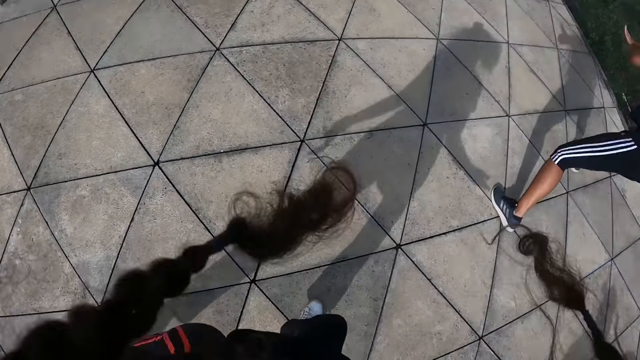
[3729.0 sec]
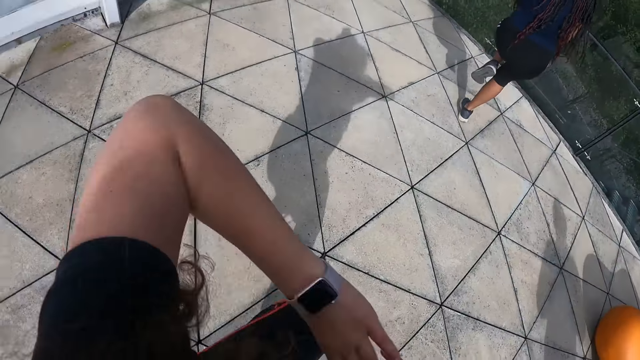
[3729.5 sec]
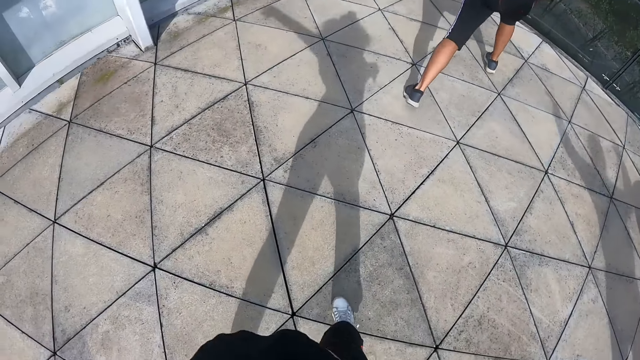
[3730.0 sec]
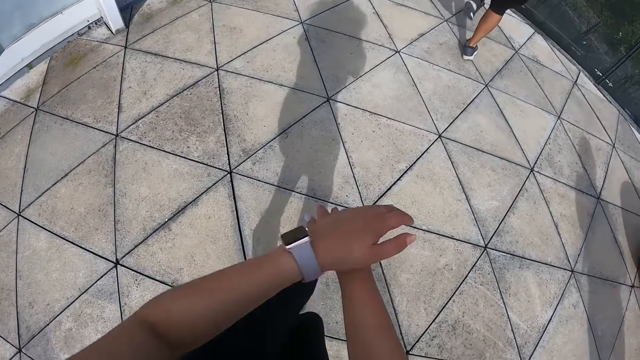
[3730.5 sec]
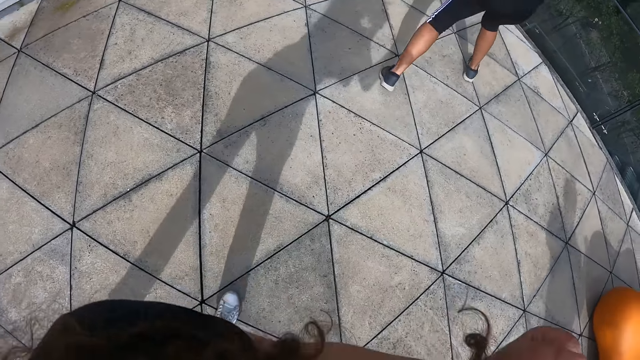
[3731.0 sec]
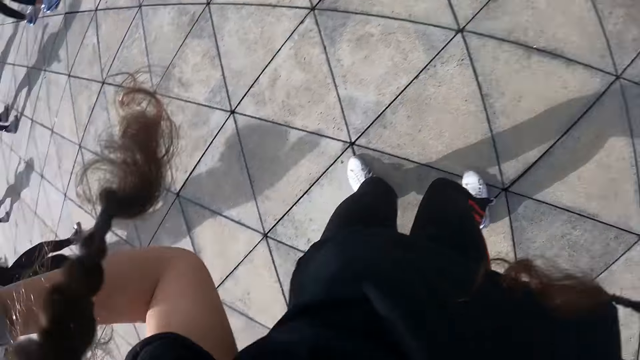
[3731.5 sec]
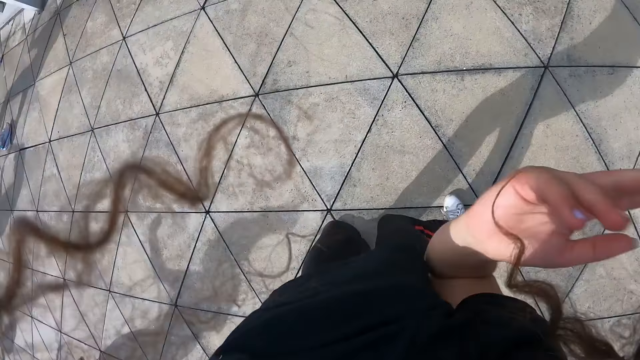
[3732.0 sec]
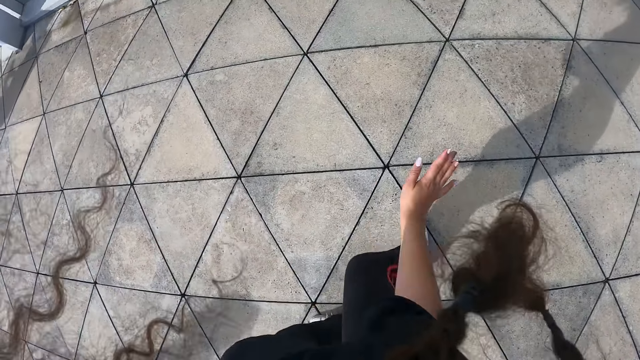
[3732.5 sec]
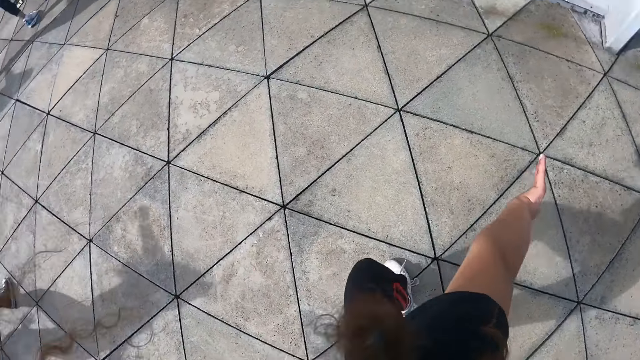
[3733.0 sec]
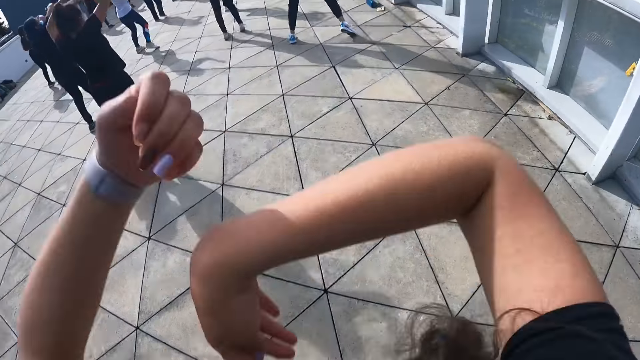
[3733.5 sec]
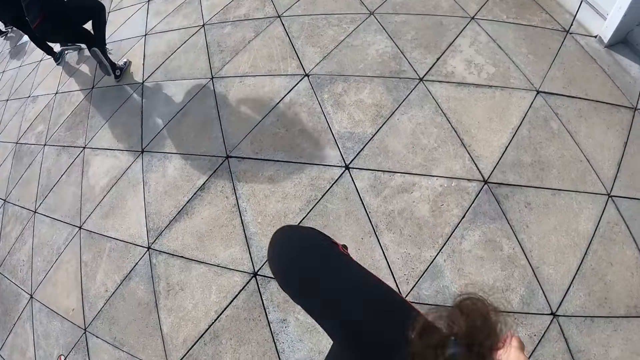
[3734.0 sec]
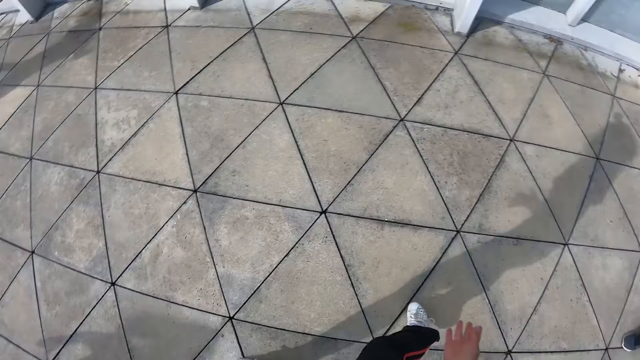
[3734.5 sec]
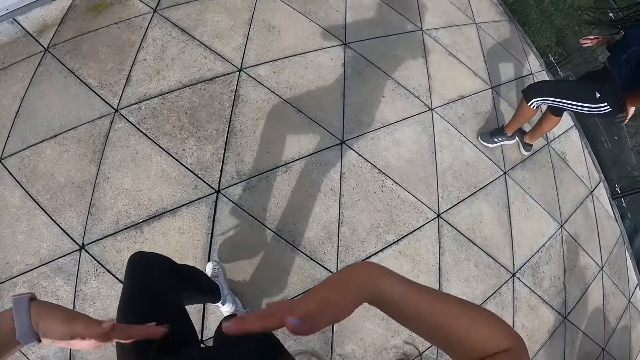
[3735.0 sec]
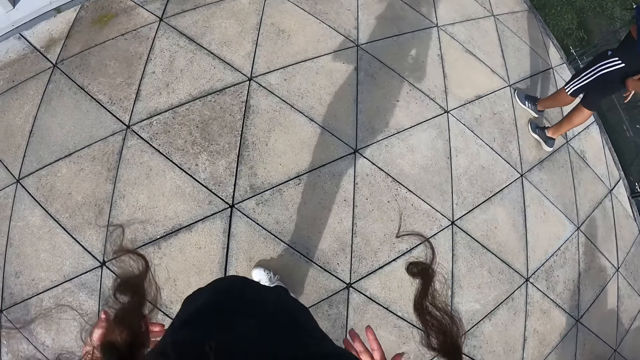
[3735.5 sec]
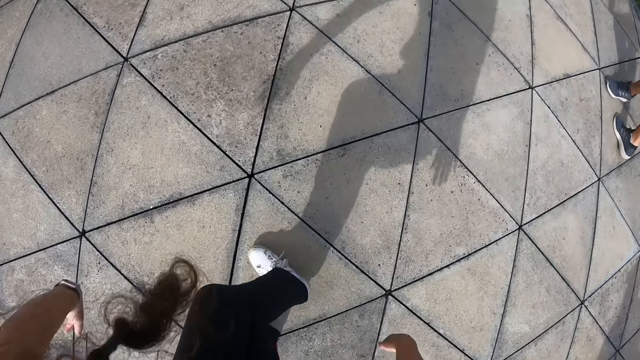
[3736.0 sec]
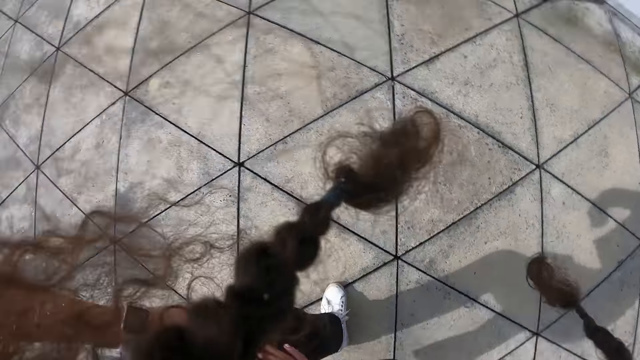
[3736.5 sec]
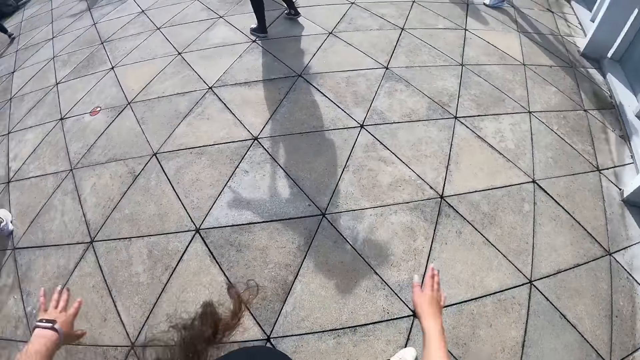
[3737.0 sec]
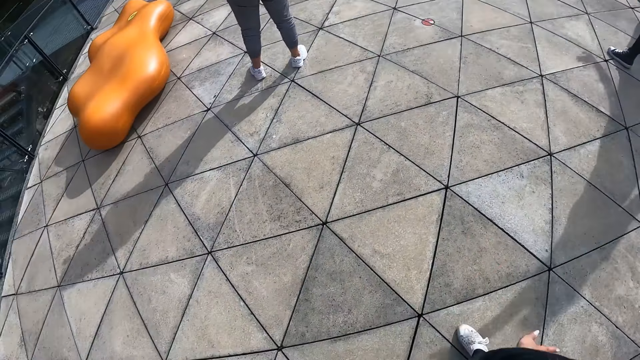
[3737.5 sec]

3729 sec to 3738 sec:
A woman dances.

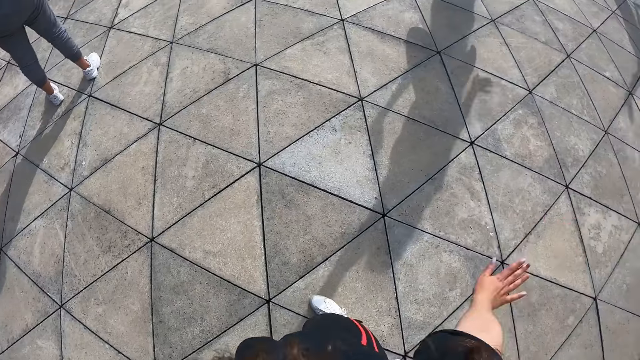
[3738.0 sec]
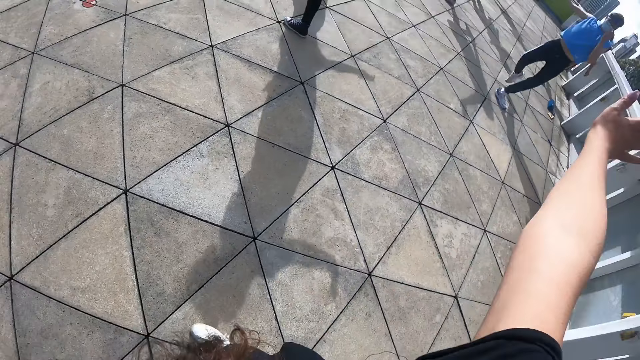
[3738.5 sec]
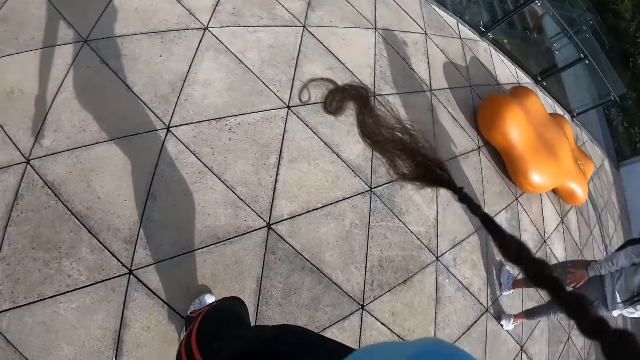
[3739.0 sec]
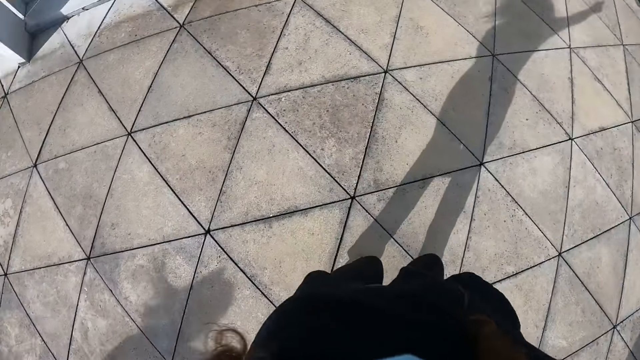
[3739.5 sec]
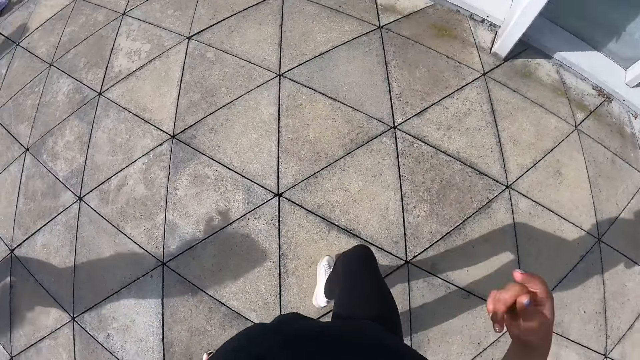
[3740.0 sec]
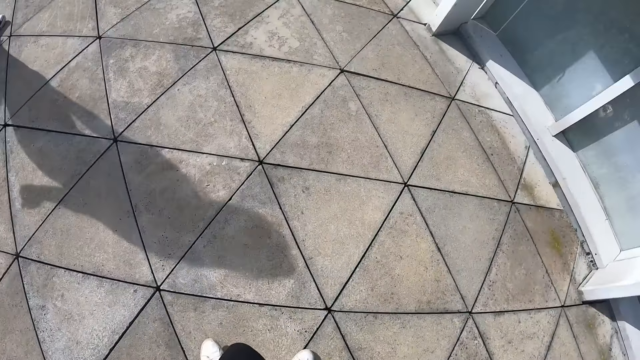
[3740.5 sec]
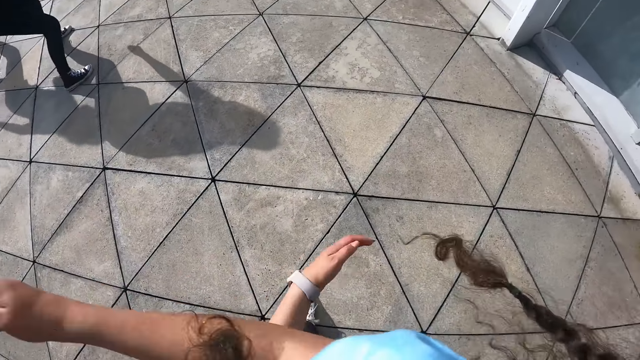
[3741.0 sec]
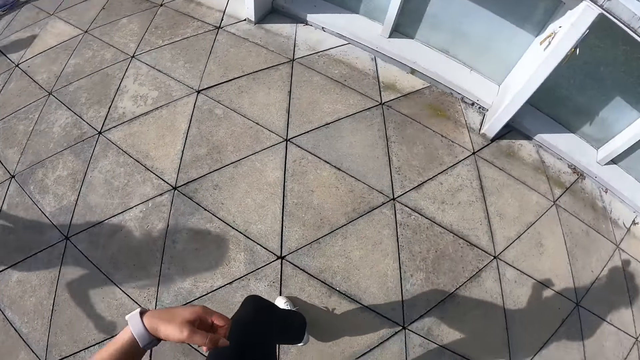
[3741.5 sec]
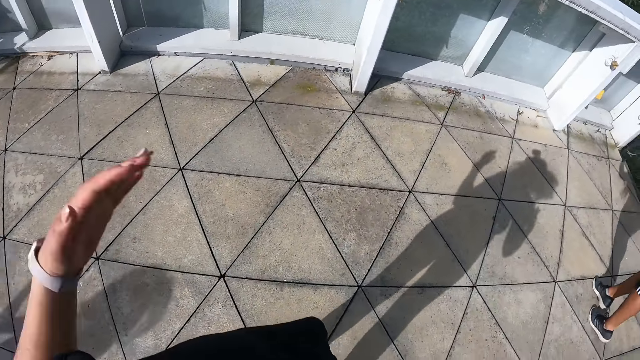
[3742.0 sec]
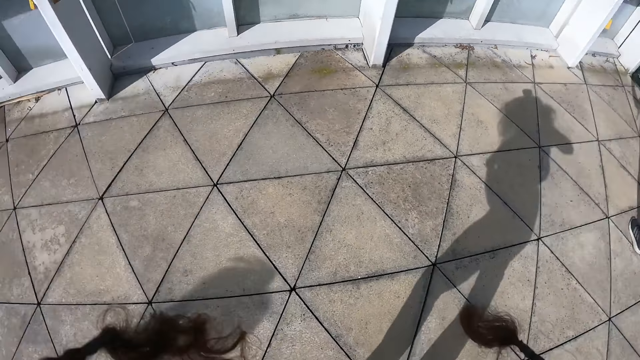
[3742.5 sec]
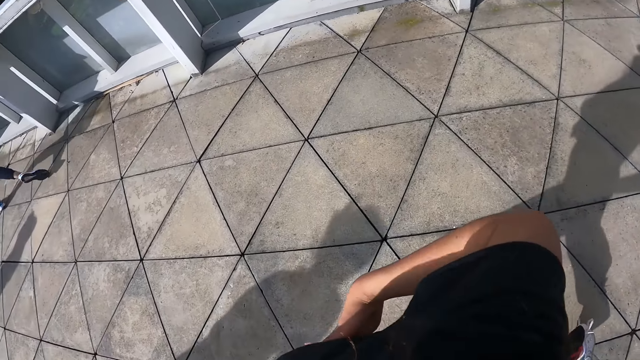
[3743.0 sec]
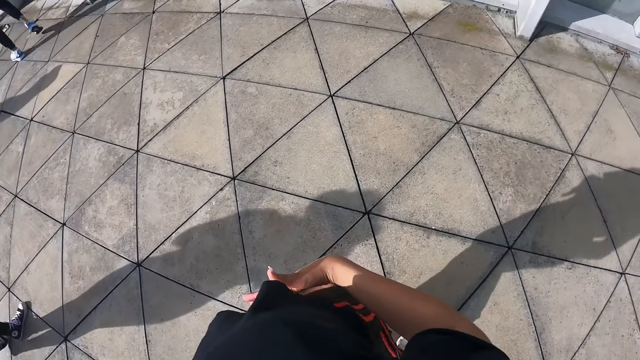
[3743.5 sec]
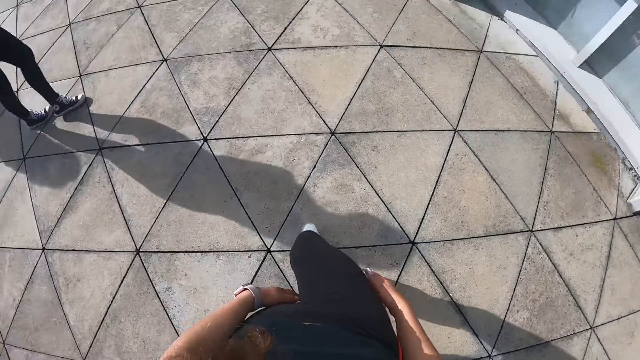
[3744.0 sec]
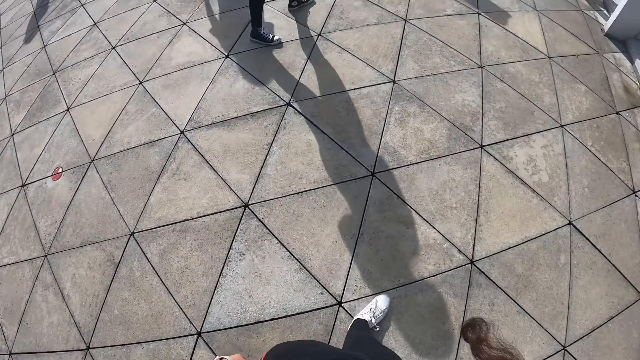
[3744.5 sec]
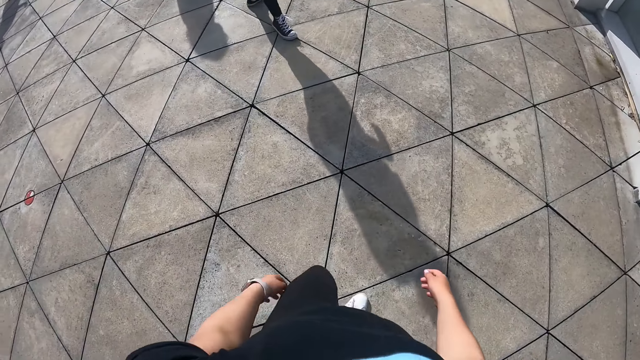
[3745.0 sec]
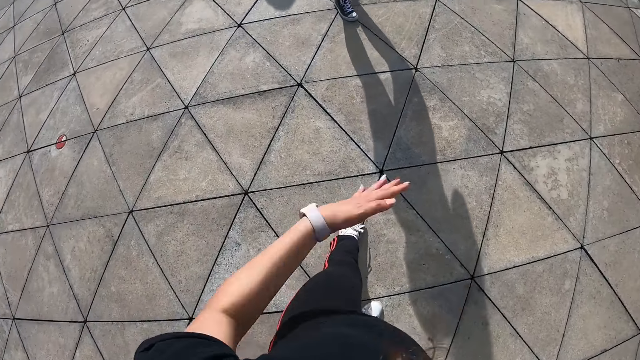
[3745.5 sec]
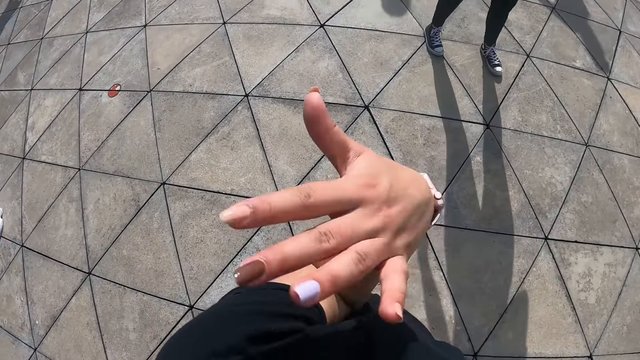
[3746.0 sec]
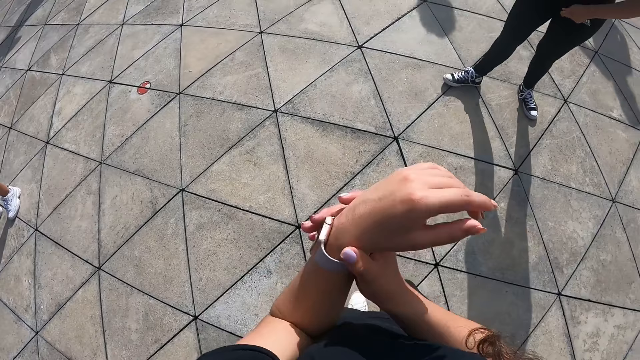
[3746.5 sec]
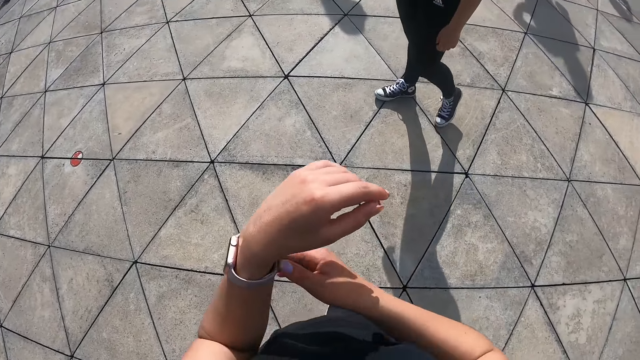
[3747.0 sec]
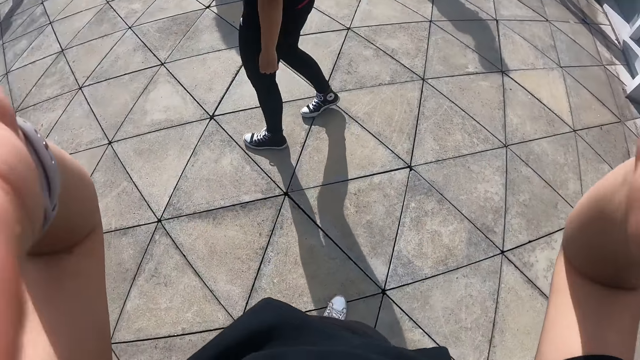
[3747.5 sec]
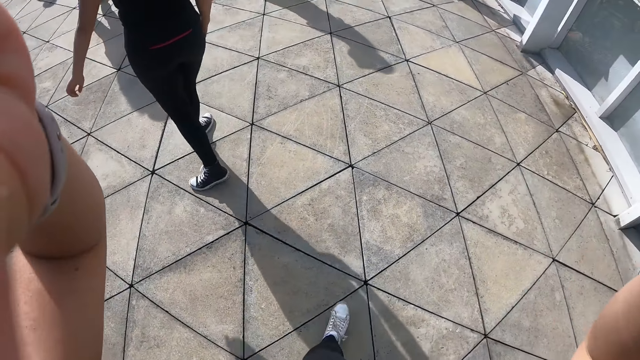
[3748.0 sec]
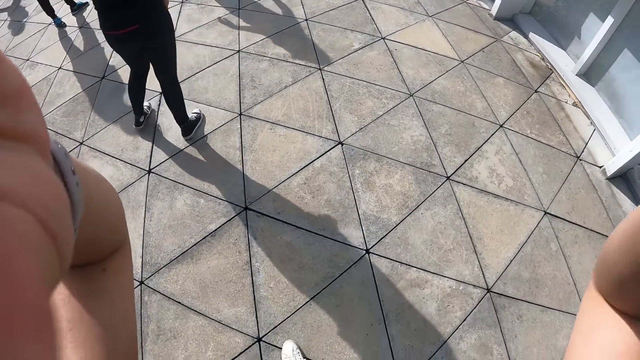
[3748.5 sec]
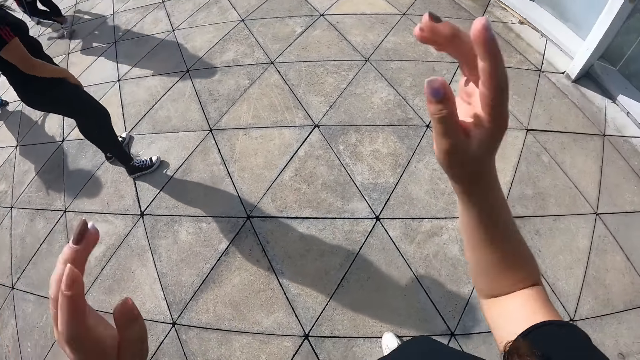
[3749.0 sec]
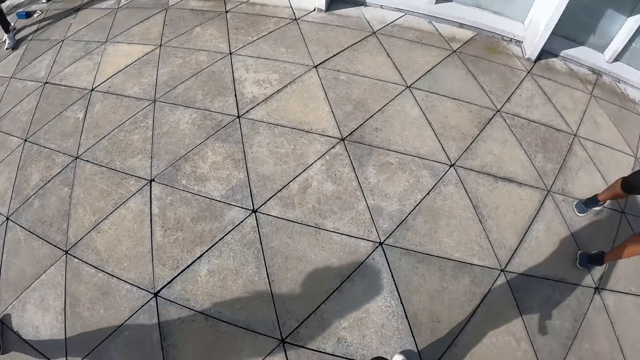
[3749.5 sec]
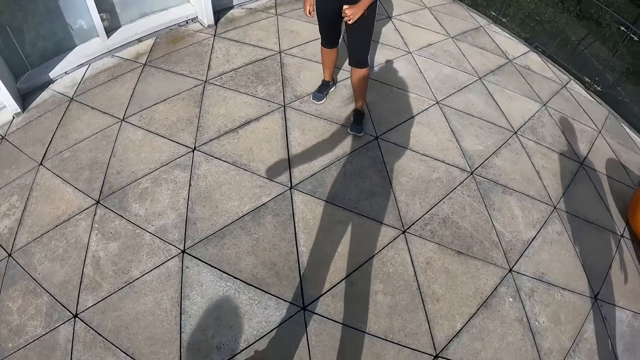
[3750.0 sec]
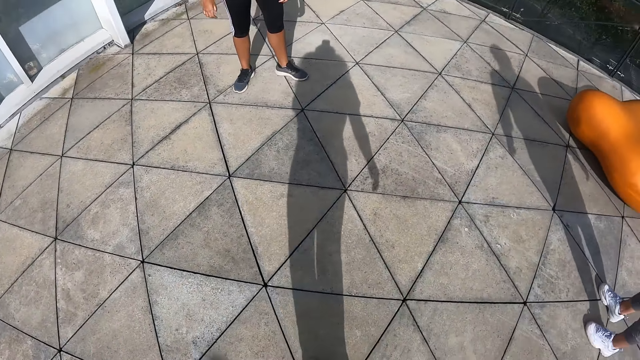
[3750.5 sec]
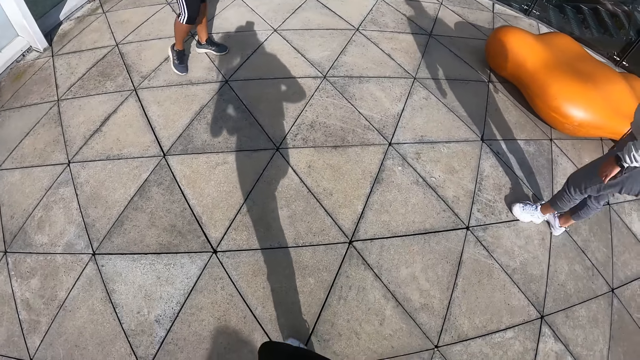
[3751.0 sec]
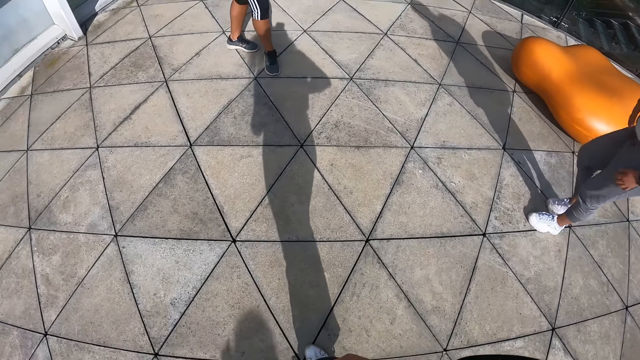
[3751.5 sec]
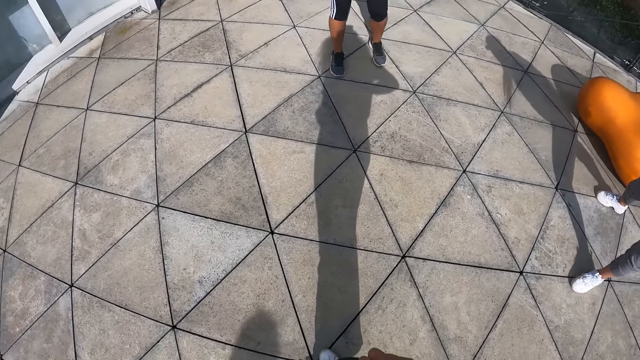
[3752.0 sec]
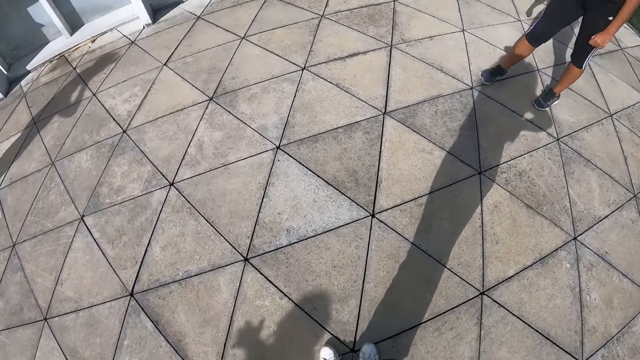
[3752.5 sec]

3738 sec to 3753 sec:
The camera wearer dances. She adjusts a watch on her left hand with her right hand. She touches the camera on her head with both hands.
